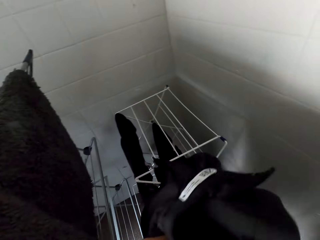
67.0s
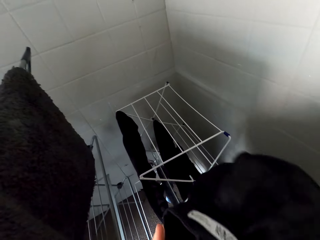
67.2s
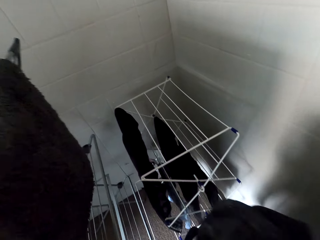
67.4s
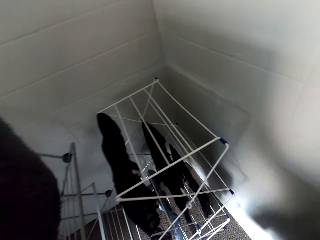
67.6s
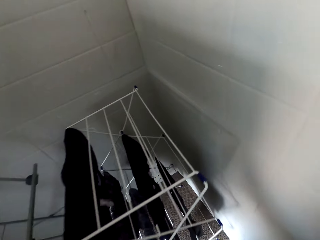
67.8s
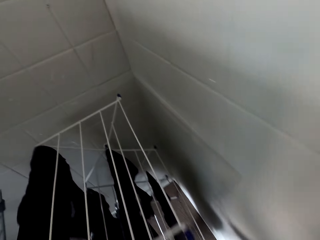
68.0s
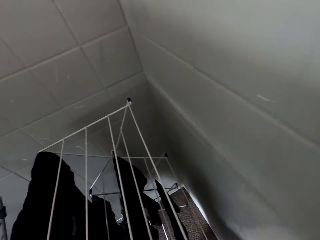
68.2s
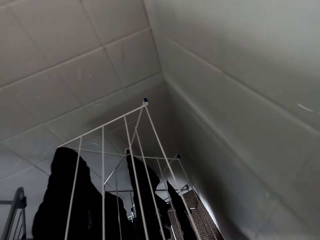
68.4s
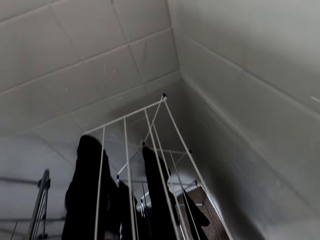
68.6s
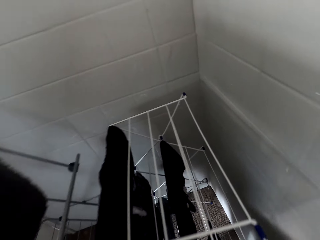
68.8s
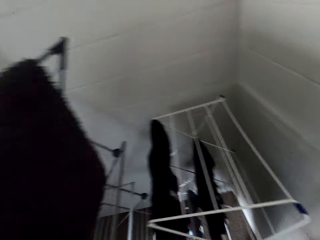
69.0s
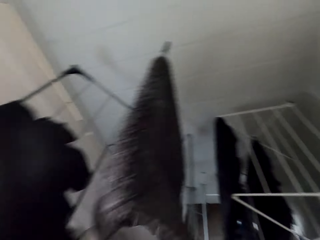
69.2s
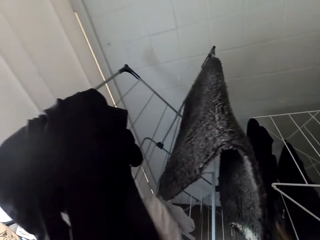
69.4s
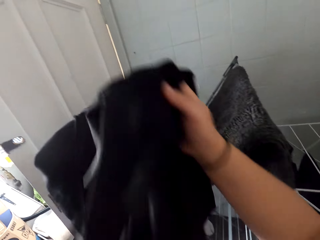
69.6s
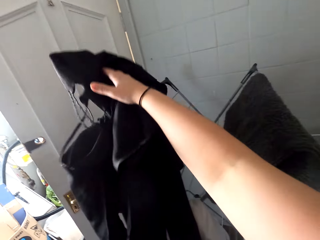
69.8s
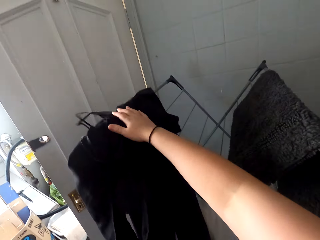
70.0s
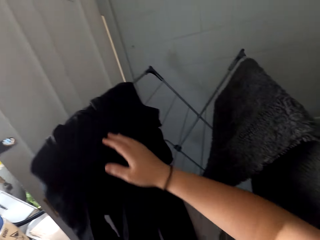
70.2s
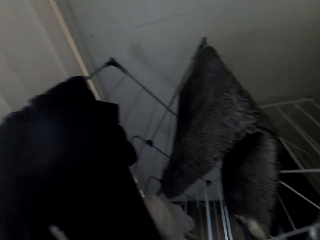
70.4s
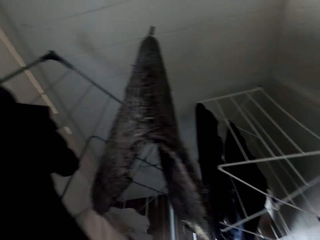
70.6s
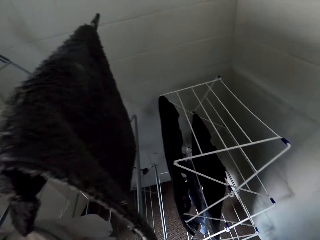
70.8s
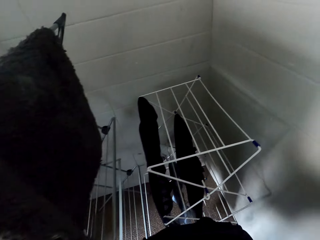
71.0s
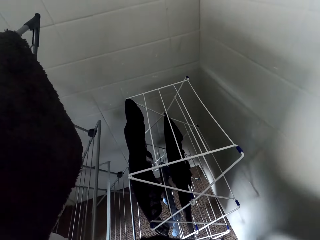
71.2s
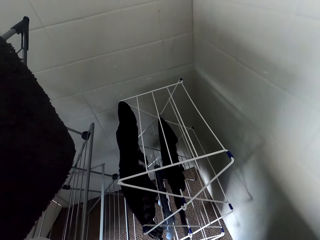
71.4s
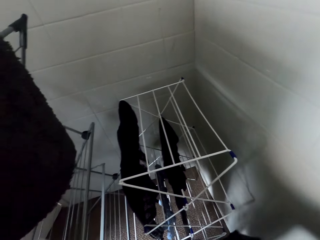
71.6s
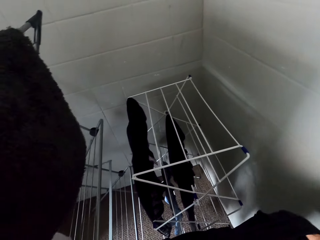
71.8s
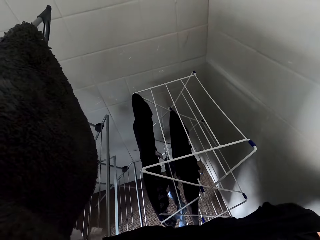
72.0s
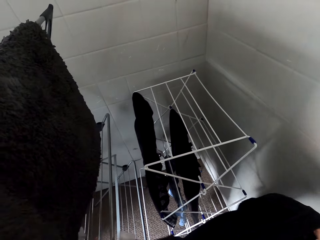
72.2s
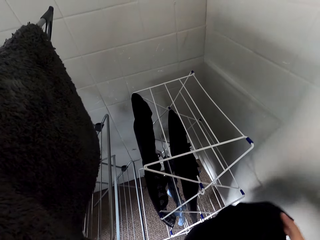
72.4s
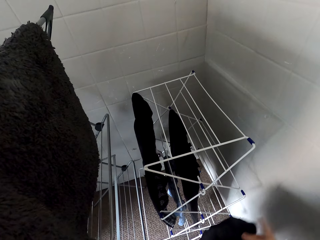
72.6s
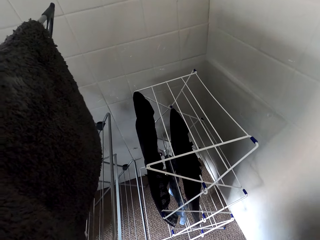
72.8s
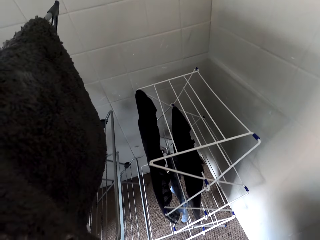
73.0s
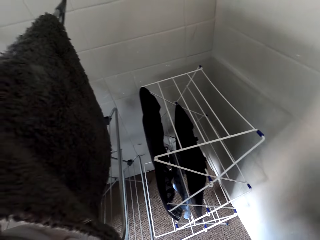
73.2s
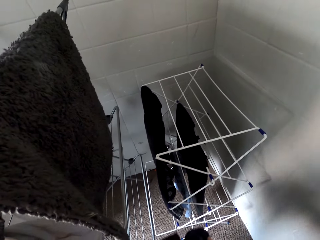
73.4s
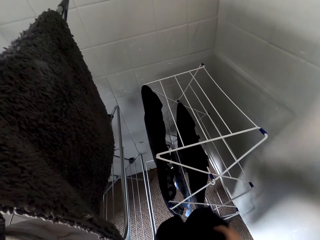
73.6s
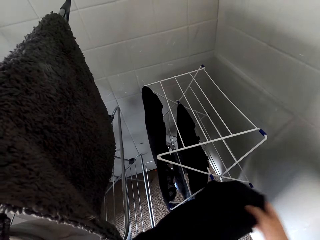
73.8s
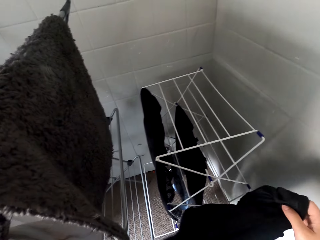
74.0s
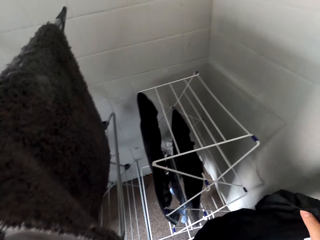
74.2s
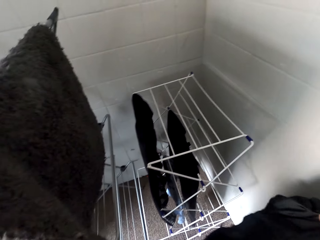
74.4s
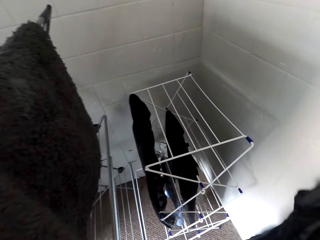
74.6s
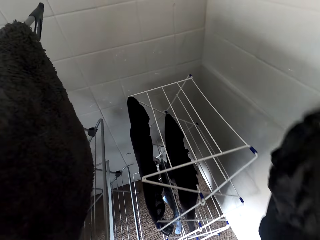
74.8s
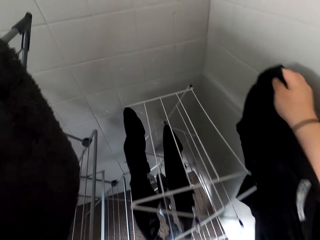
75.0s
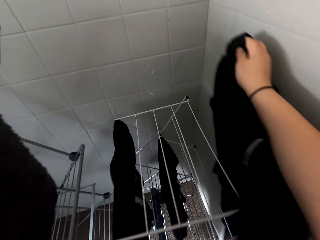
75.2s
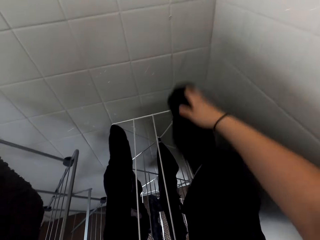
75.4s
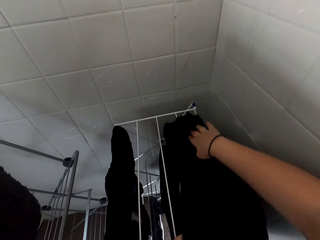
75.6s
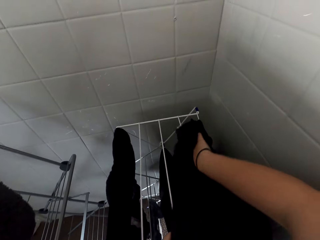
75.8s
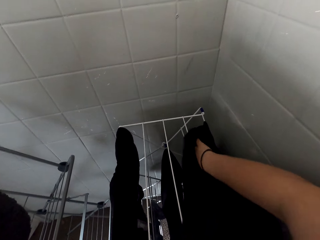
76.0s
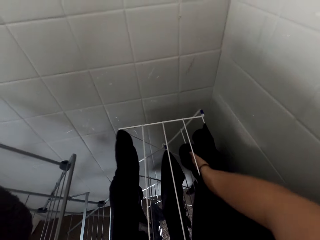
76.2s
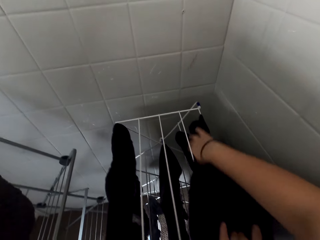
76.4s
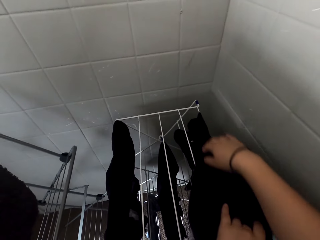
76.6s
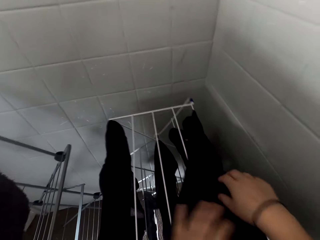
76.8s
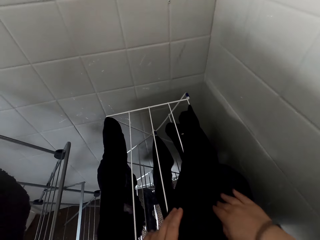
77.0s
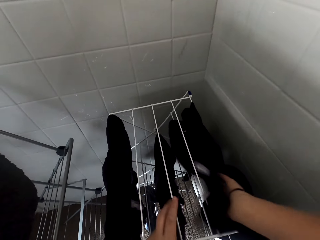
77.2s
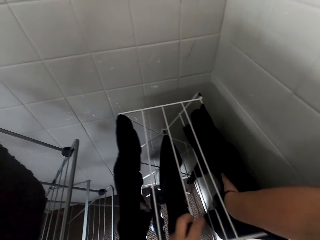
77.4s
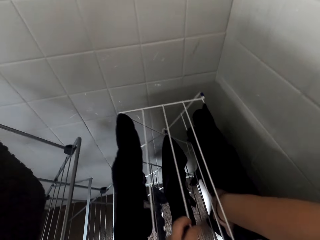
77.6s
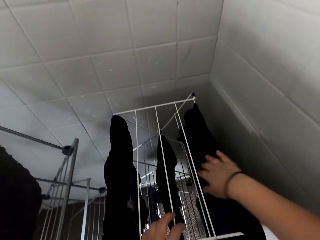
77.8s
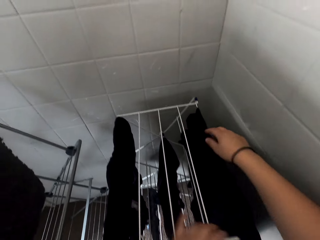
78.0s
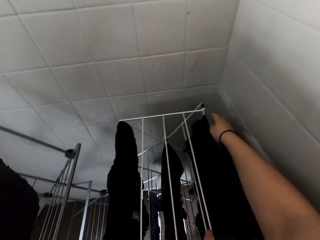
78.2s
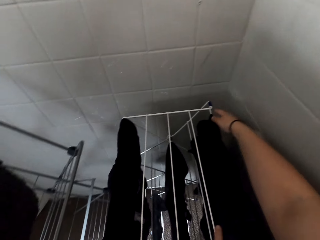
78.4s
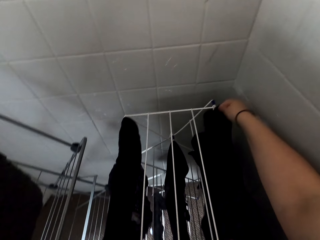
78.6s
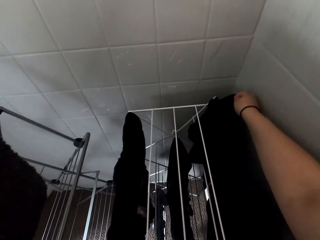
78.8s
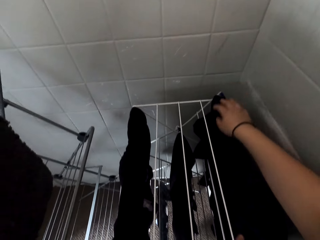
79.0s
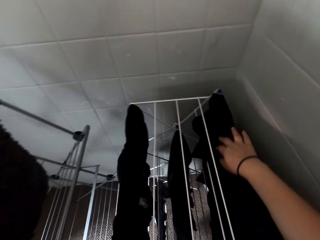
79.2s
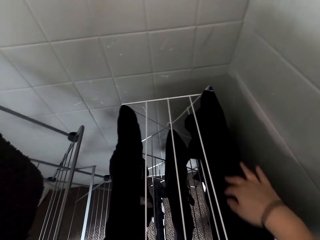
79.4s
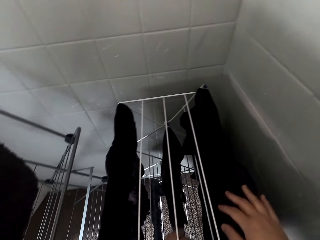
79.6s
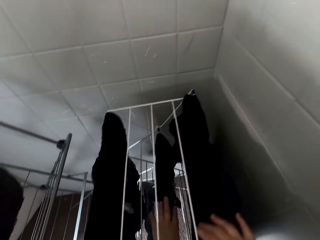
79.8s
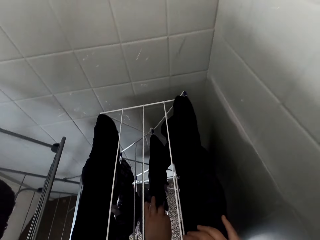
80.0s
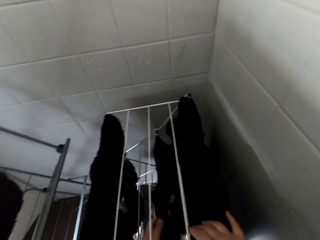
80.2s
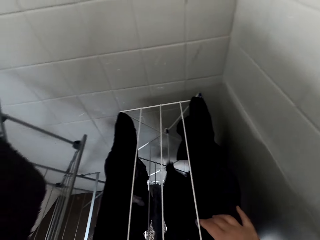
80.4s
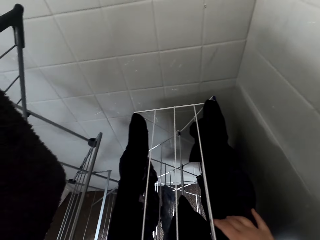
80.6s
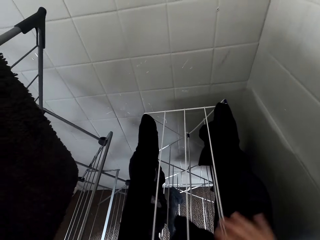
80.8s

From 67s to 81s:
The camera wearer picks up a cloth. They hang the cloth on the indoor cloth line or cloth stand. They fold the cloth. They put the cloth on the cloth stand. They pick up a cloth.

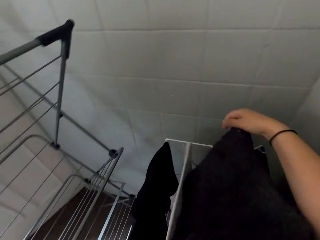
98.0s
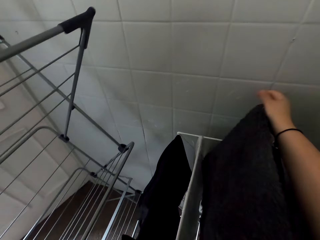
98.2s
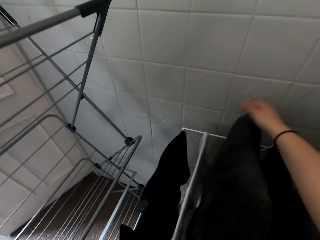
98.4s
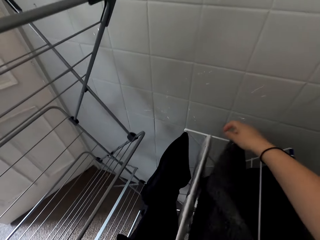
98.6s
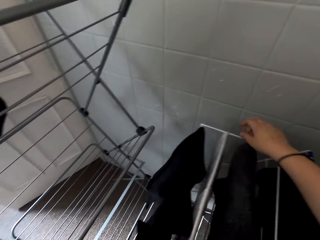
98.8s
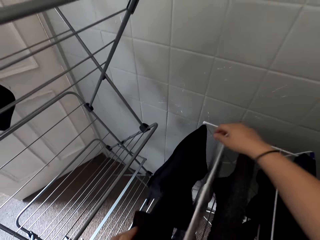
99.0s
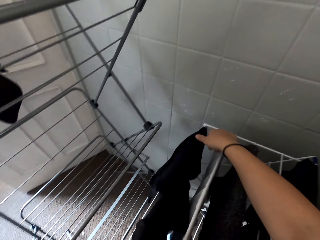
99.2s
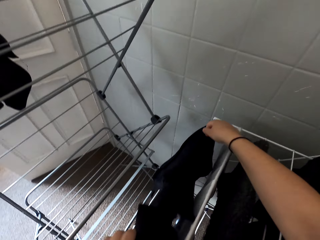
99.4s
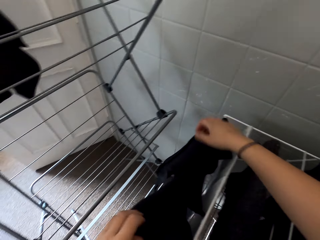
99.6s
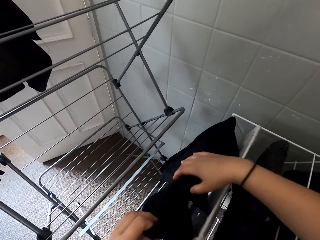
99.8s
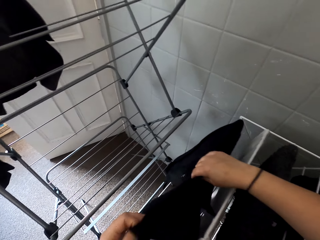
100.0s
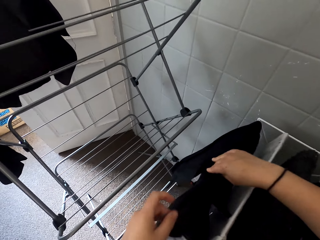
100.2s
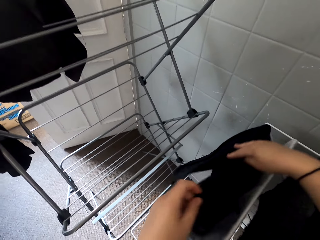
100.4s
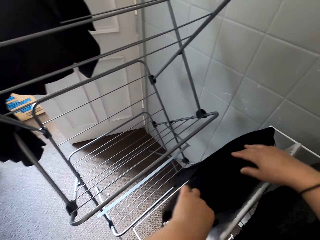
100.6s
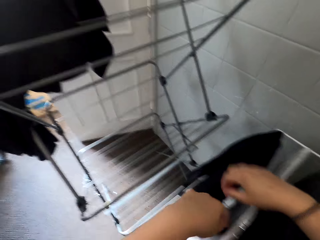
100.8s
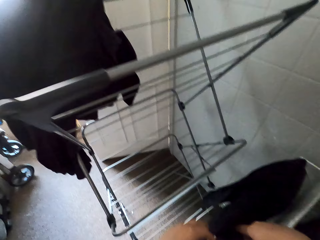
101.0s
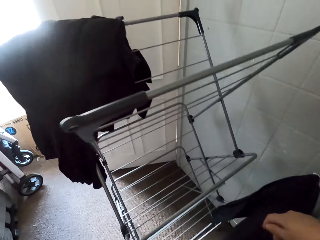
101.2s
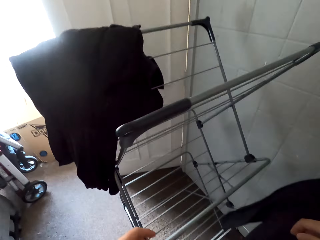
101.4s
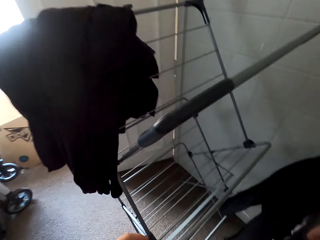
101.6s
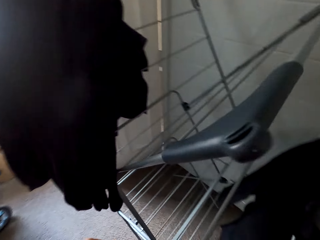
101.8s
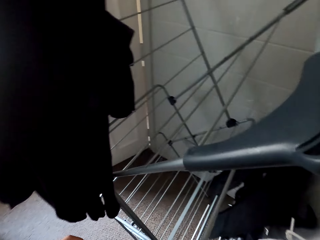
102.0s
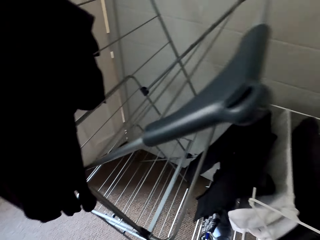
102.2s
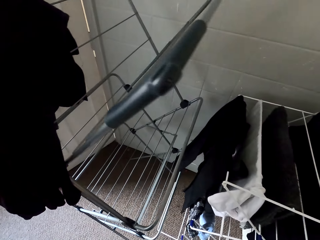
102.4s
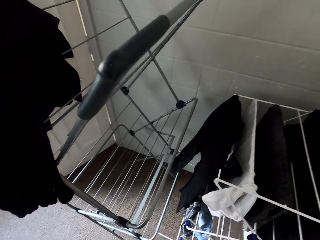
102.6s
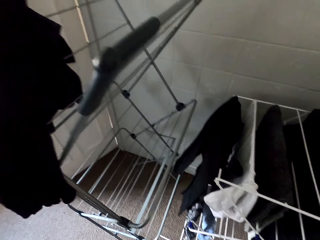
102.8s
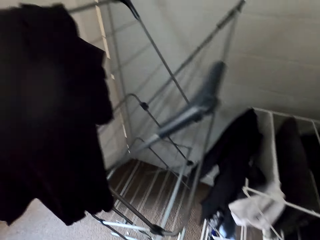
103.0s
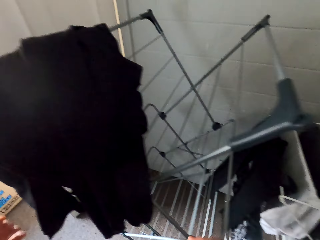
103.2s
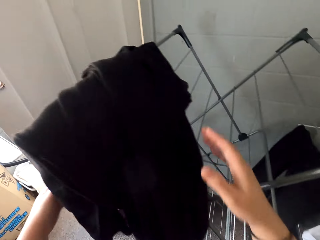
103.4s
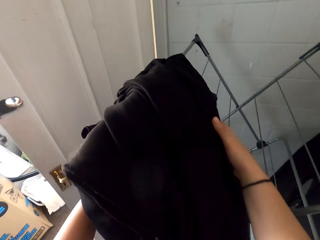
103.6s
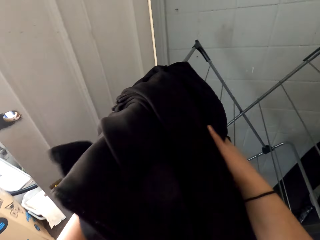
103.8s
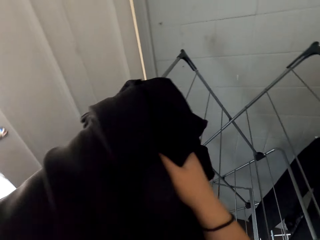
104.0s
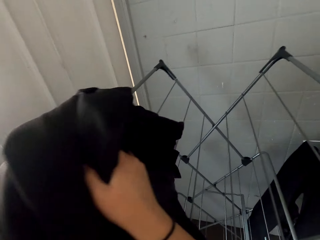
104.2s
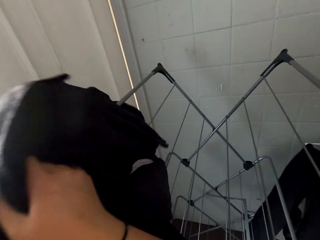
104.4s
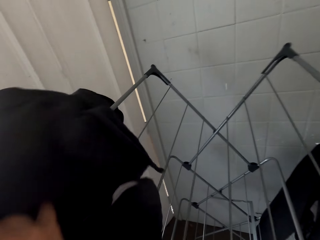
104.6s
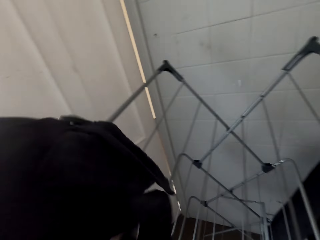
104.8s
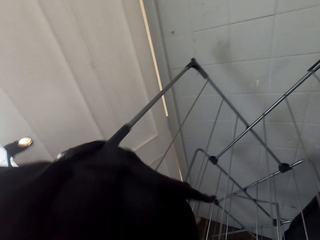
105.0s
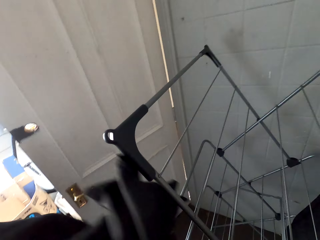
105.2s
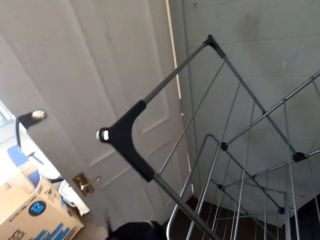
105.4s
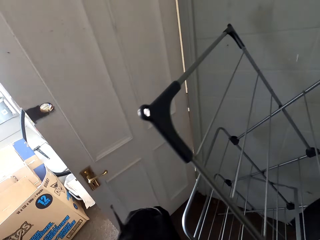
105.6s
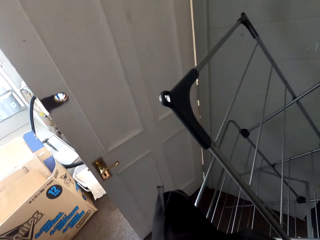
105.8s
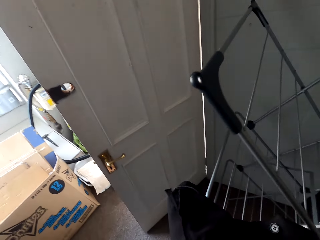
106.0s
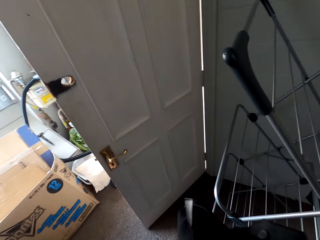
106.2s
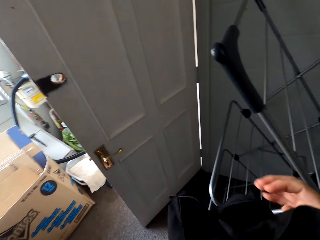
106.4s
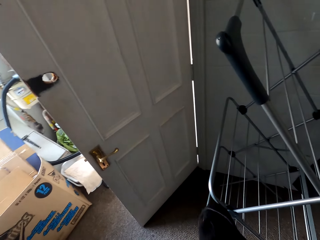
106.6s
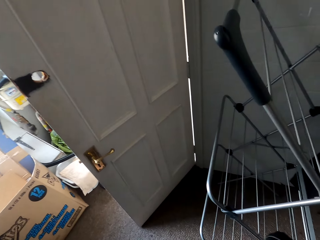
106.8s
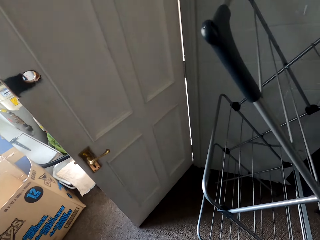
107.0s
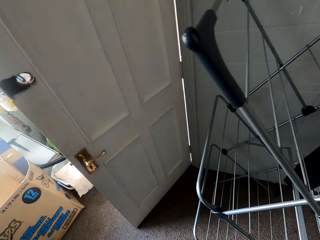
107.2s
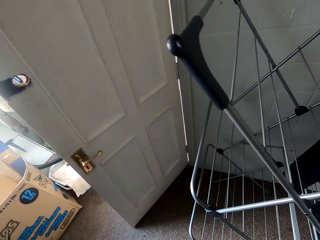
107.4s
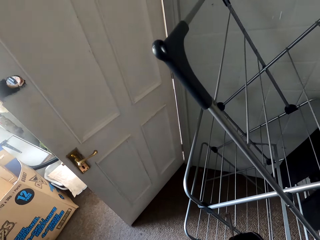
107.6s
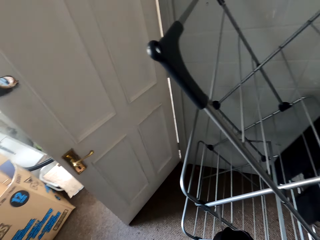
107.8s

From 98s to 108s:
The camera wearer hangs a cloth on the indoor cloth line or stand. They move a cloth on the stand. They walk around the room. They pick up the clothes.
